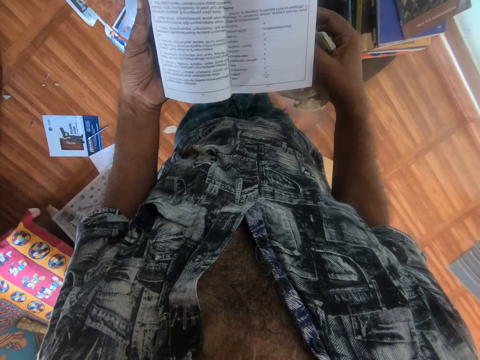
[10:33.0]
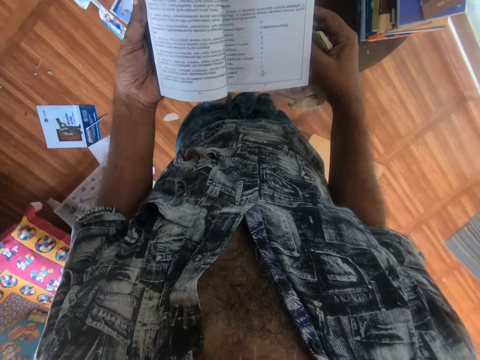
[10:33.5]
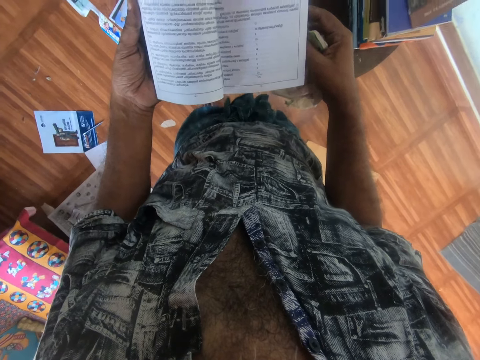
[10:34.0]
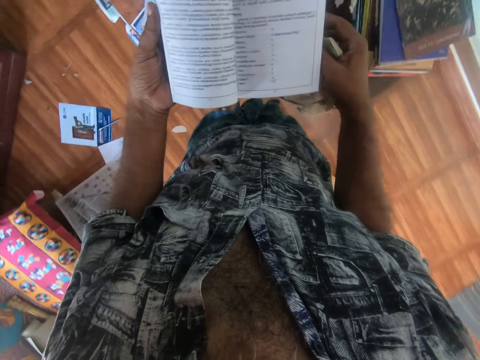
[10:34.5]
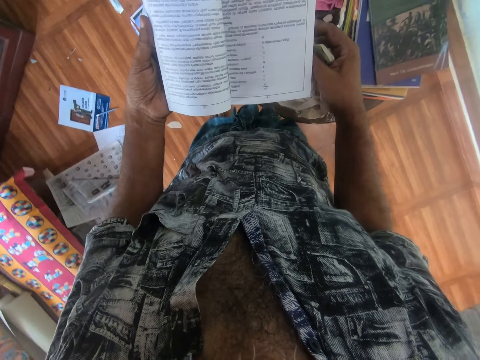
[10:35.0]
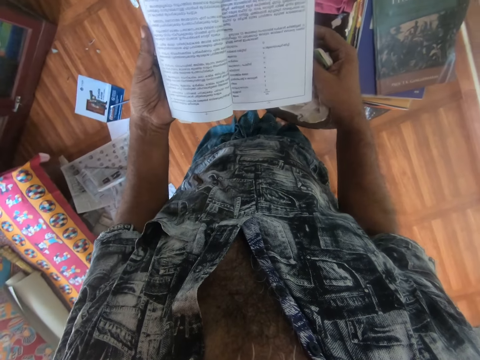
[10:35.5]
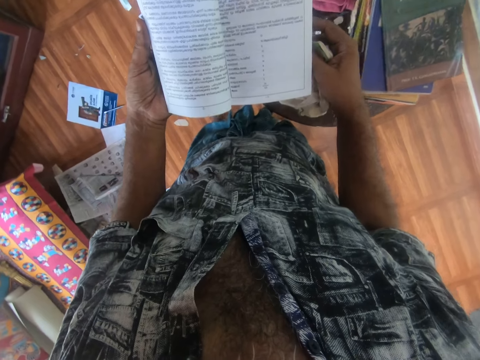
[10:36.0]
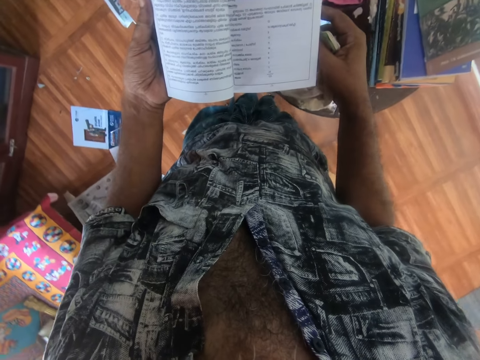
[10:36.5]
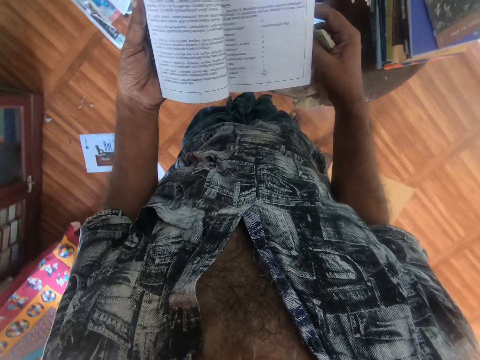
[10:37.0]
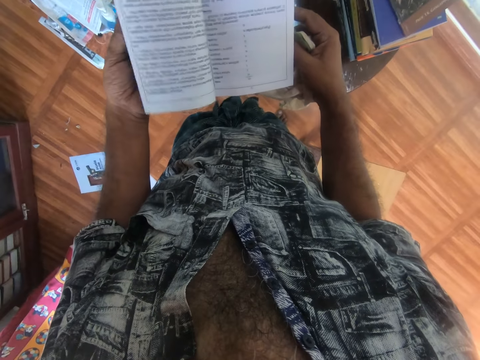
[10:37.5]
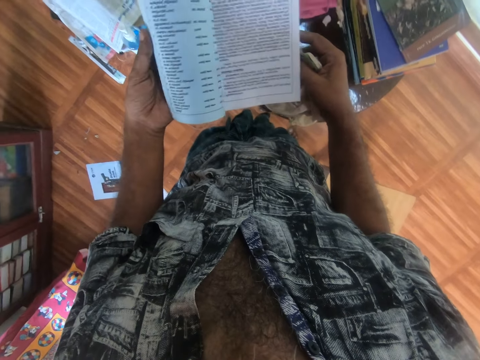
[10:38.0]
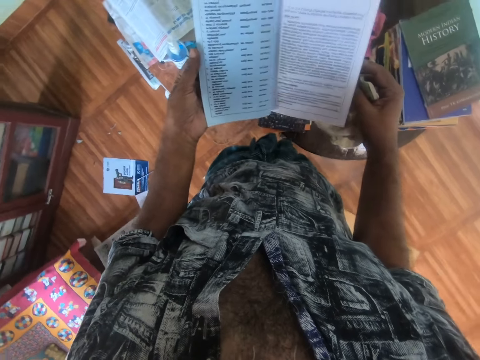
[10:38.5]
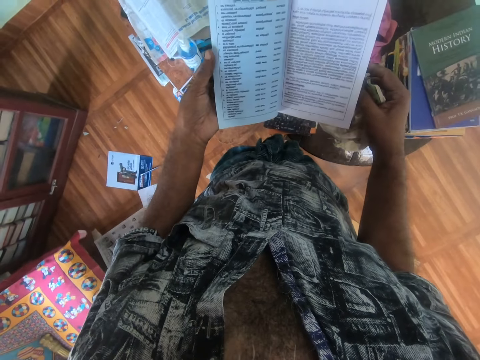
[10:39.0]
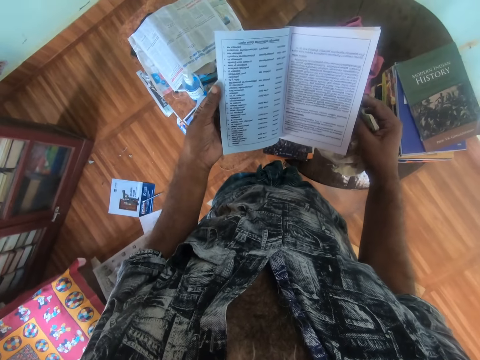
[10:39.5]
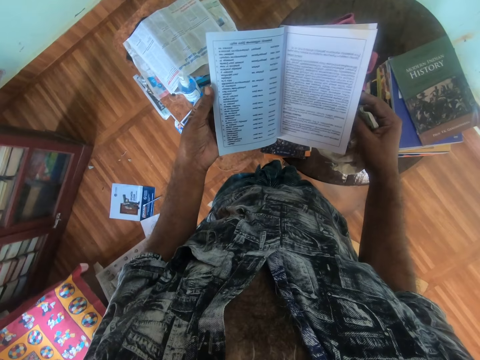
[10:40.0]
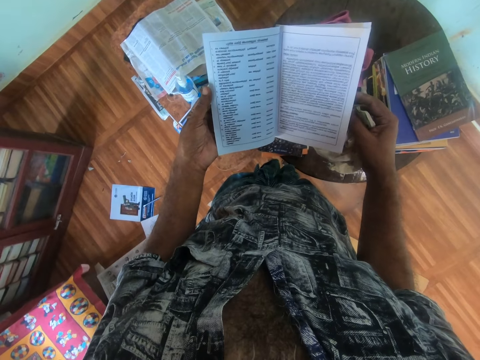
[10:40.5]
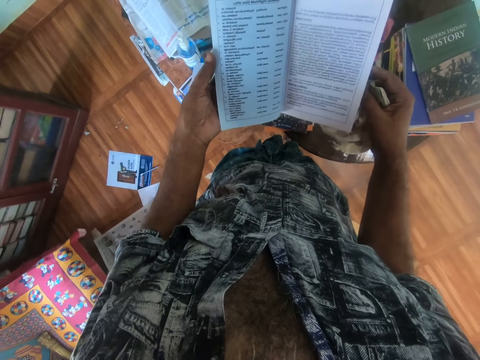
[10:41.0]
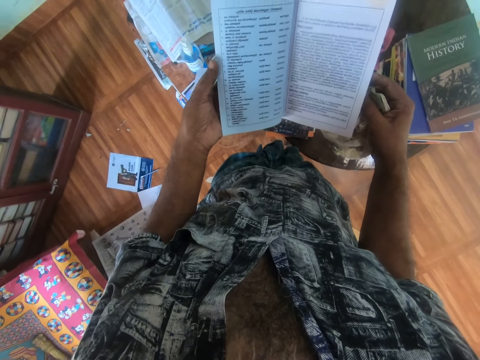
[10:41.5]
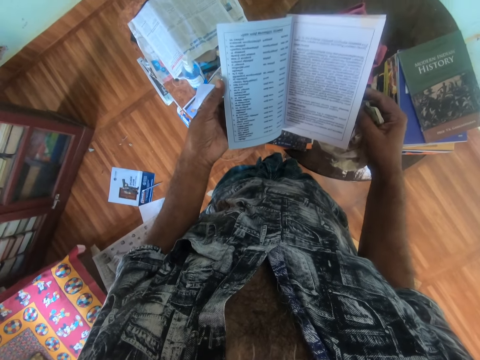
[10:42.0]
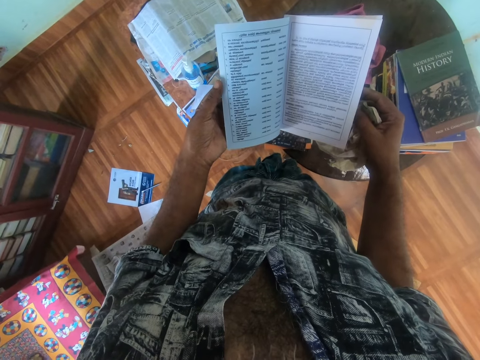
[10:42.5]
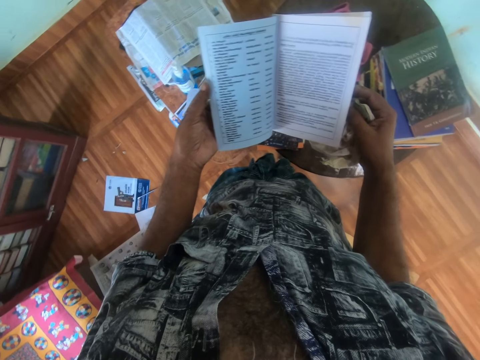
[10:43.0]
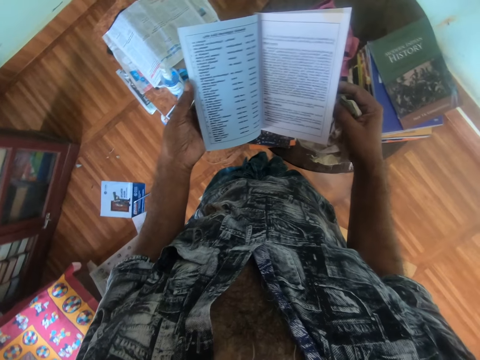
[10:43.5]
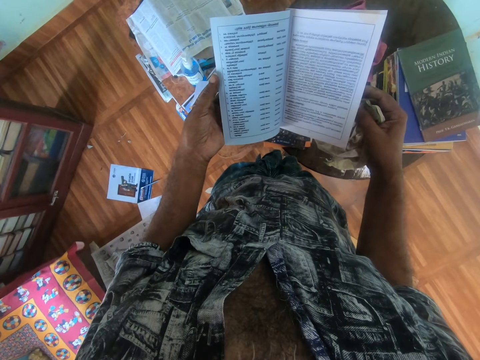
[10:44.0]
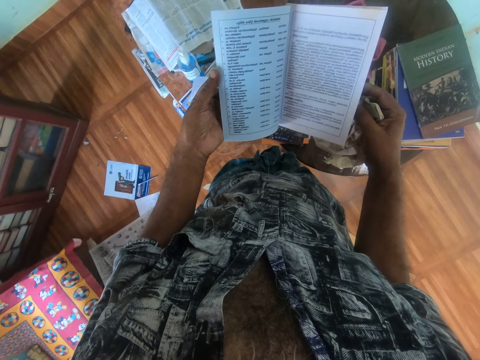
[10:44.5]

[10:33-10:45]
The camera wearer flips the page. They read the book.

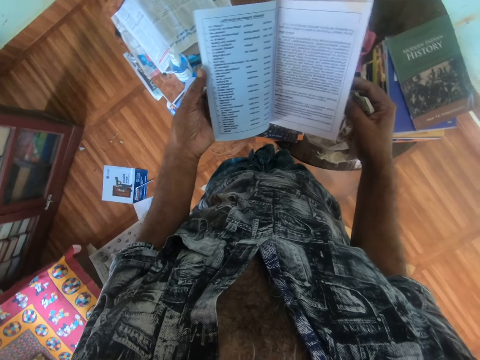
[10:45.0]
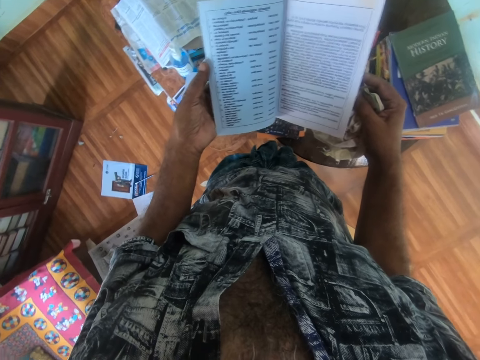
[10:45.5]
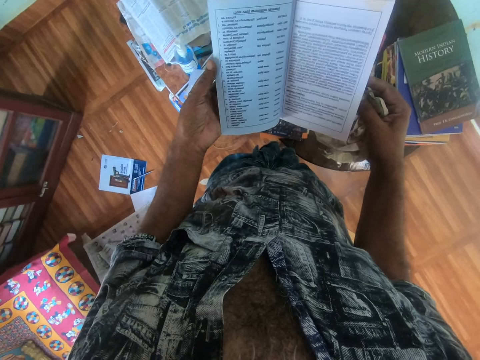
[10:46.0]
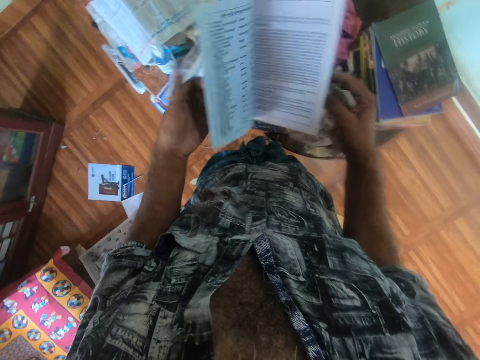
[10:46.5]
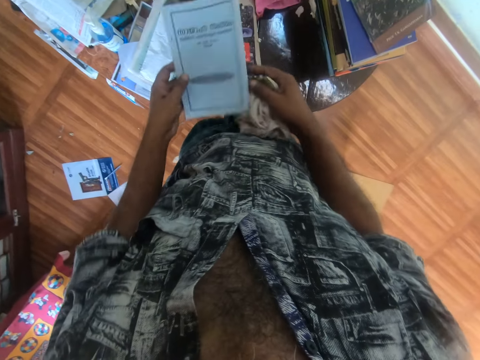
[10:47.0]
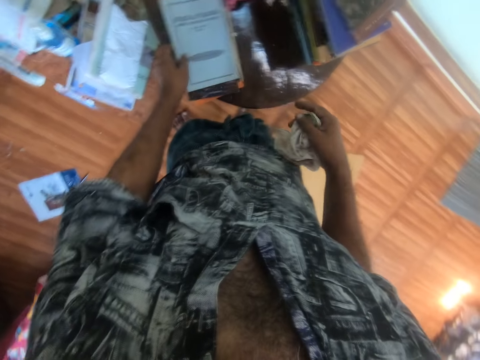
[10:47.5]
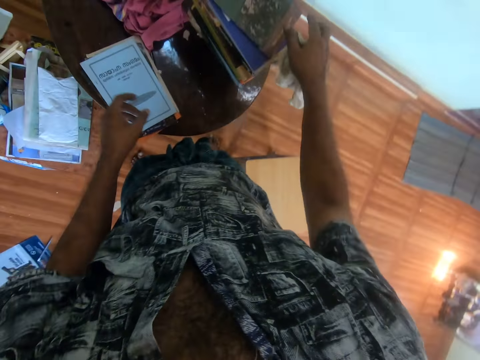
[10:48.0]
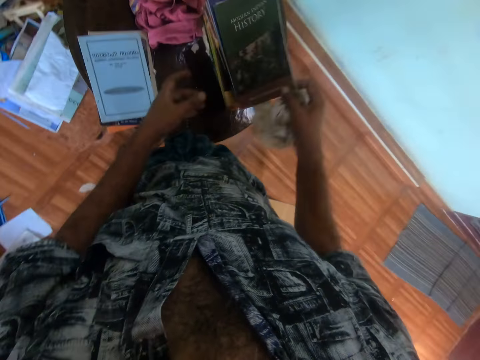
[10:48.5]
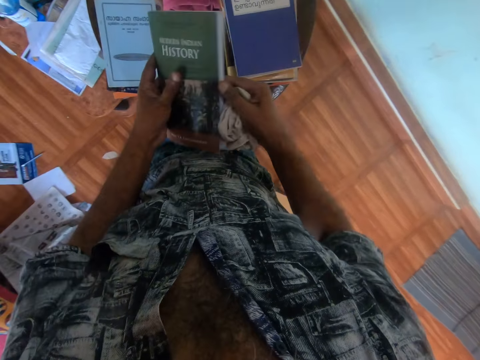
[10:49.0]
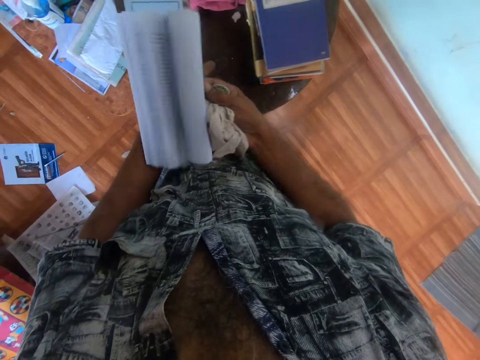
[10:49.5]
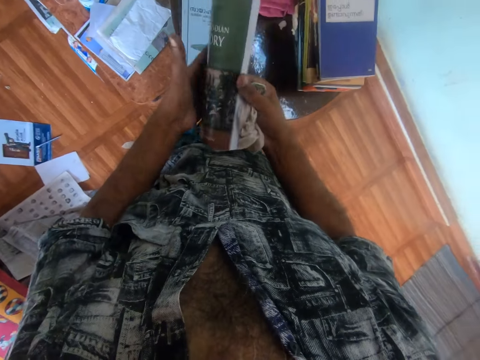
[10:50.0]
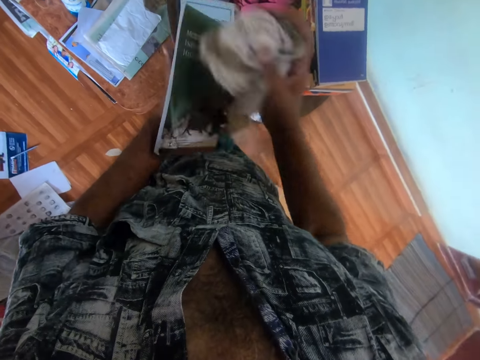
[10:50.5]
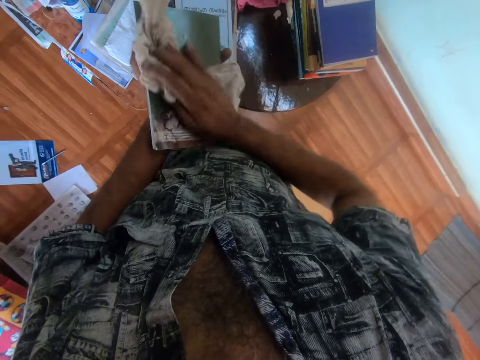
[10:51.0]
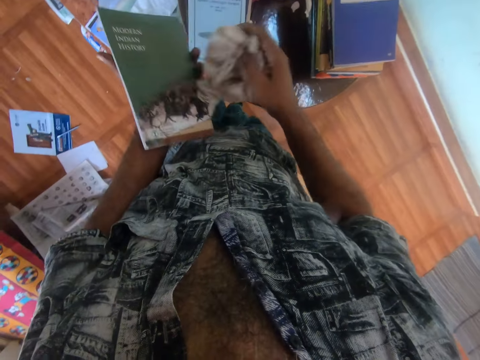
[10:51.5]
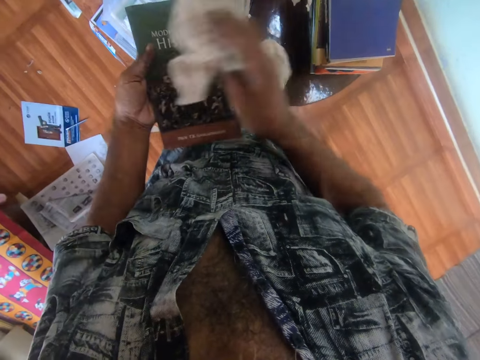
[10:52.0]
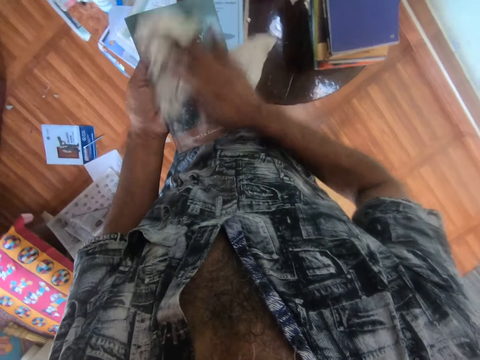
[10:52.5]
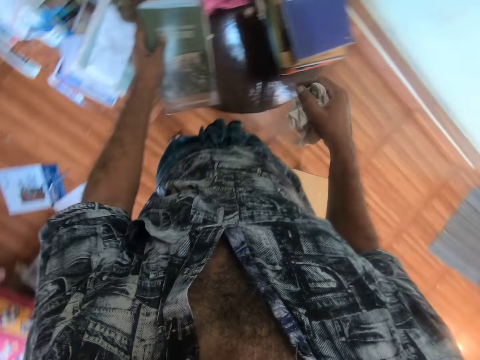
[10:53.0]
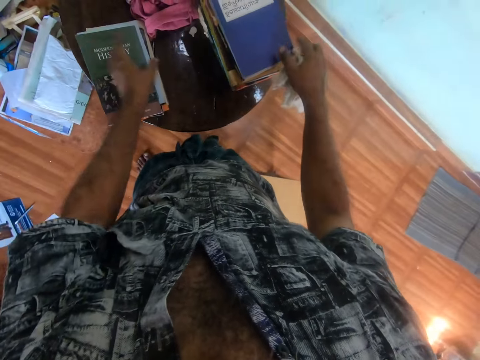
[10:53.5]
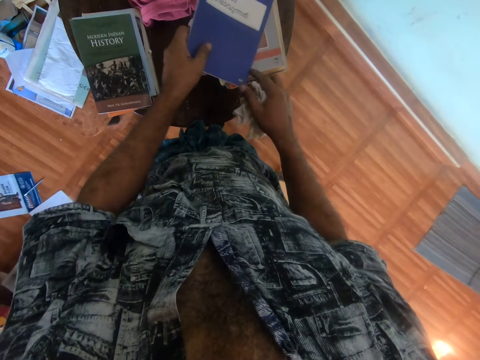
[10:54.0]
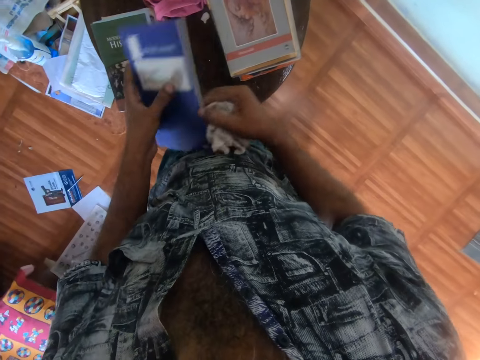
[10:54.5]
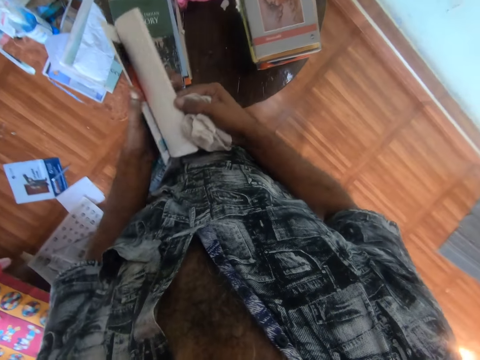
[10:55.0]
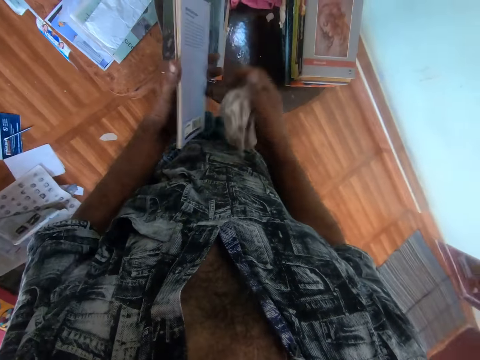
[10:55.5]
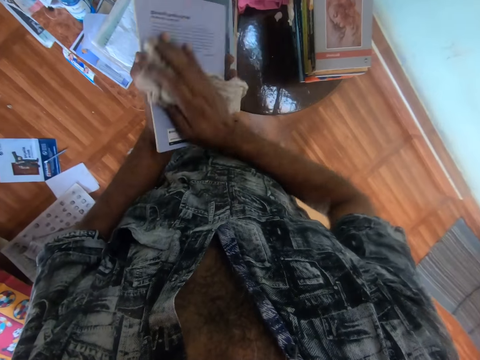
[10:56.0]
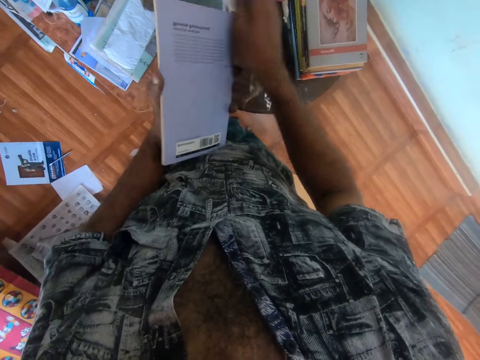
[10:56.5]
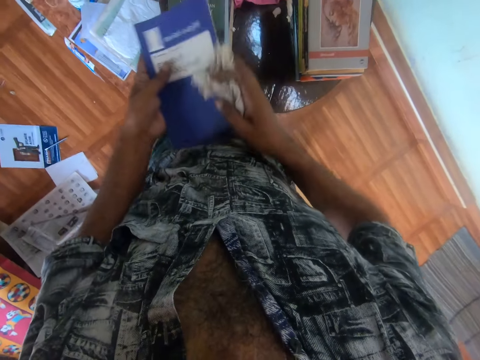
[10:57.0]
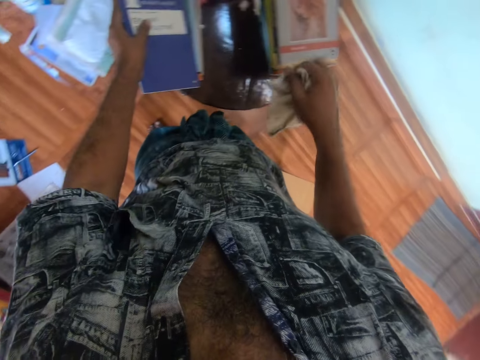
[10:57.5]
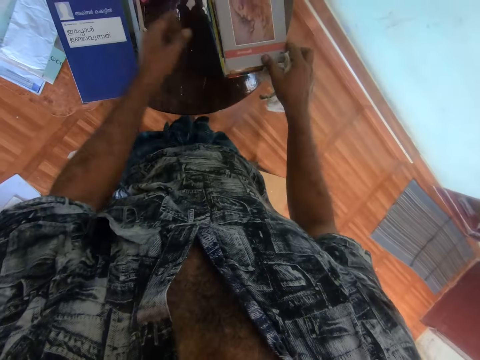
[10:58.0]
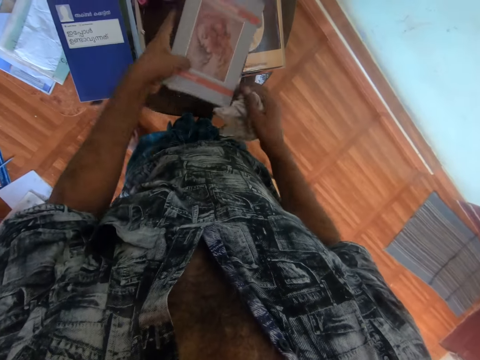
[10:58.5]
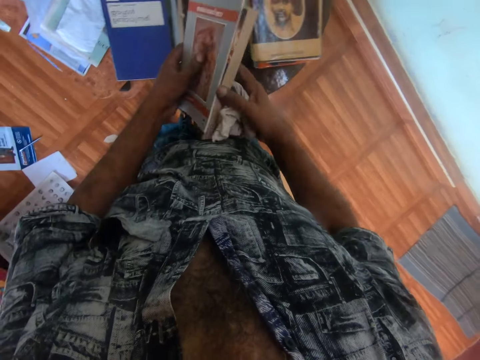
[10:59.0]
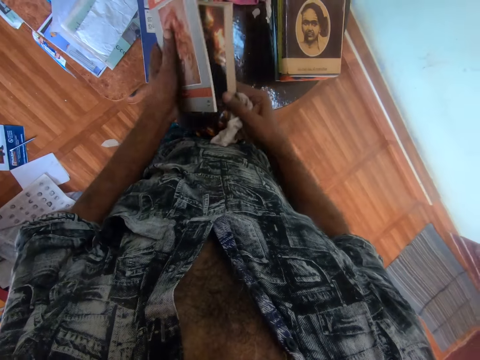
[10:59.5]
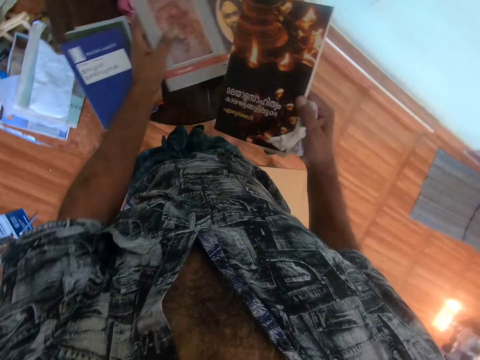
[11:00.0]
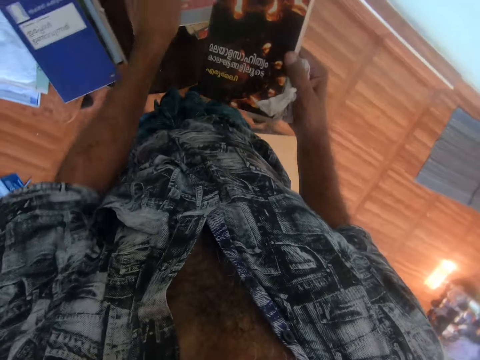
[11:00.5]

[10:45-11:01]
The camera wearer closes the book. They place the book on the table. They pick the book on the table. They peruse the book and open the book pages. They wipe the book. They place the book on other books. They pick the book. They peruse the book. They wipe the book. They place the book on other books. They pick the books. They place the book on other books.
